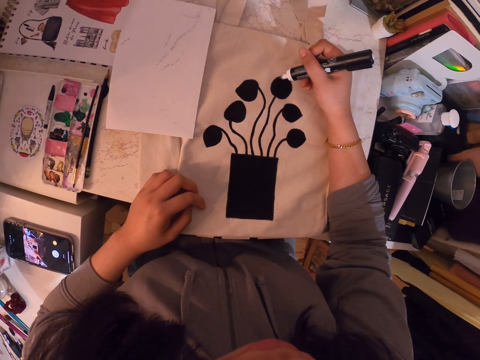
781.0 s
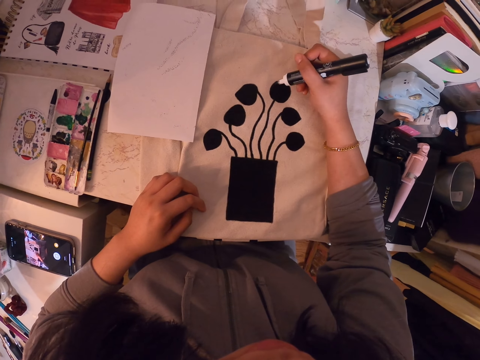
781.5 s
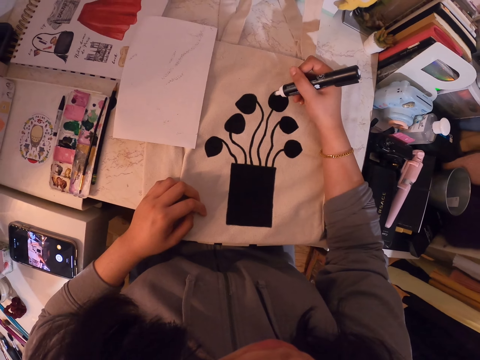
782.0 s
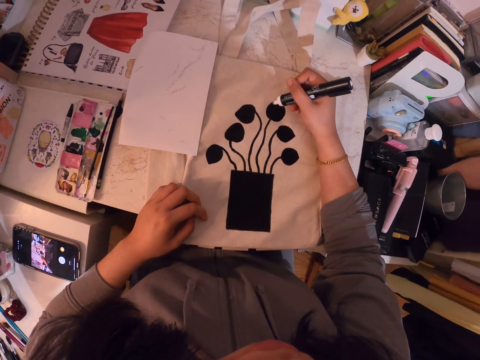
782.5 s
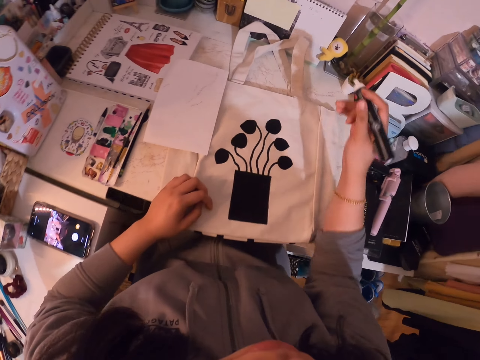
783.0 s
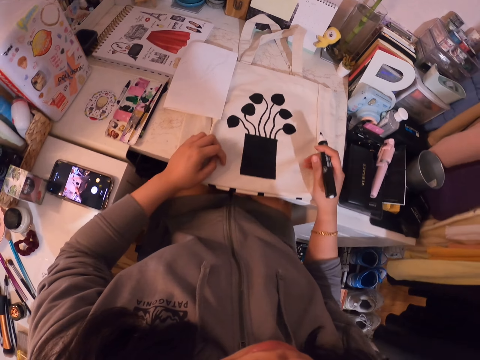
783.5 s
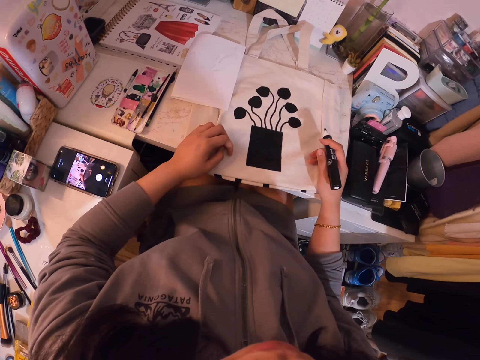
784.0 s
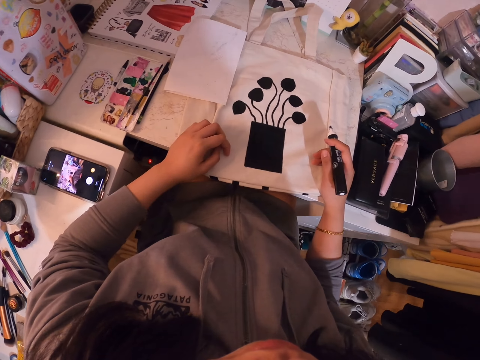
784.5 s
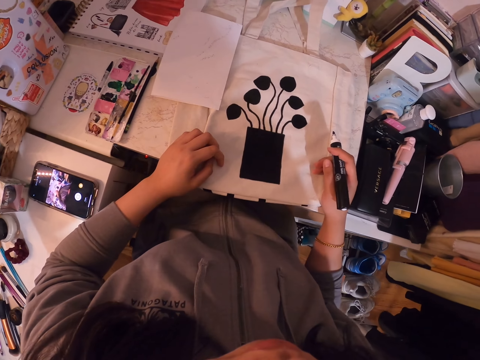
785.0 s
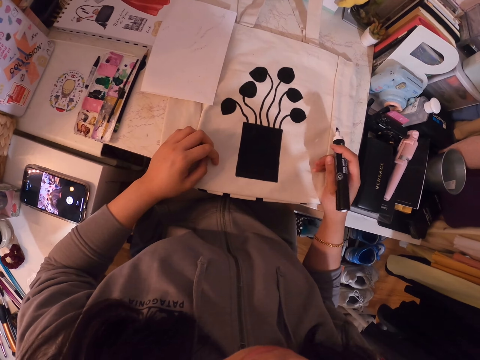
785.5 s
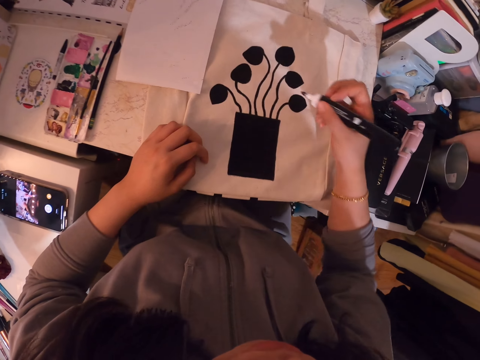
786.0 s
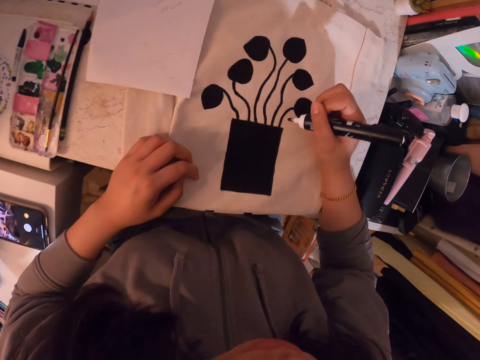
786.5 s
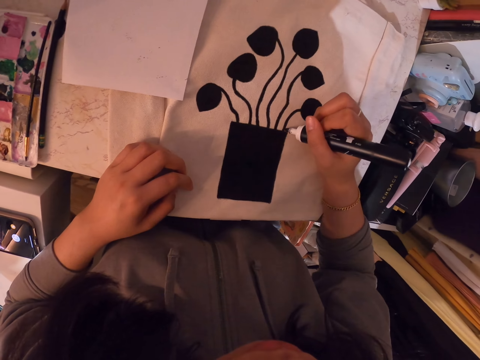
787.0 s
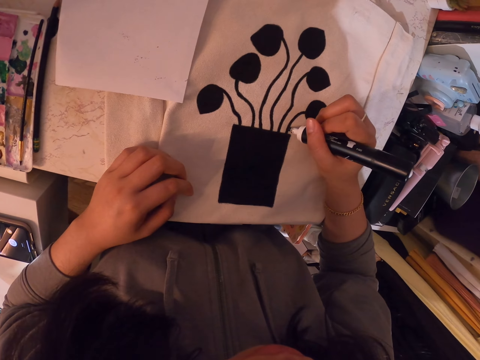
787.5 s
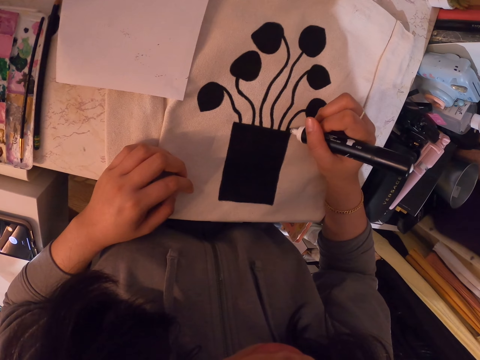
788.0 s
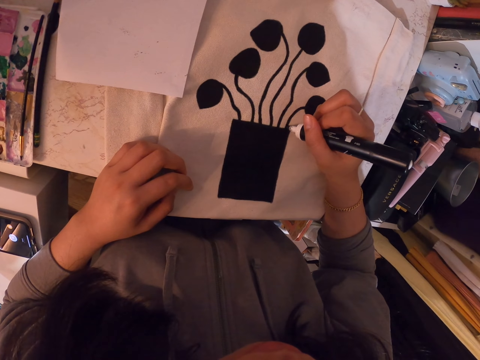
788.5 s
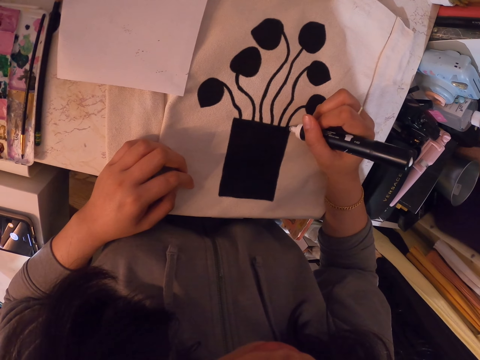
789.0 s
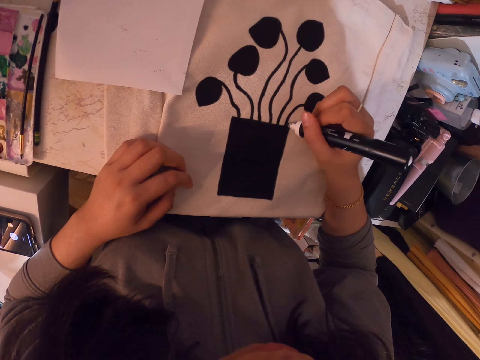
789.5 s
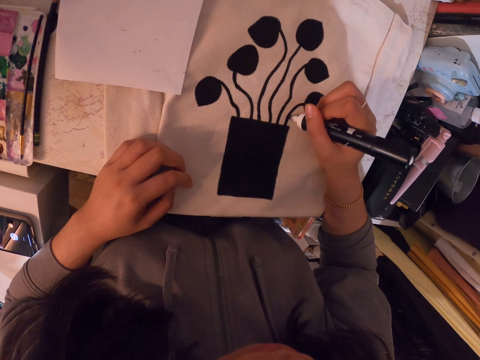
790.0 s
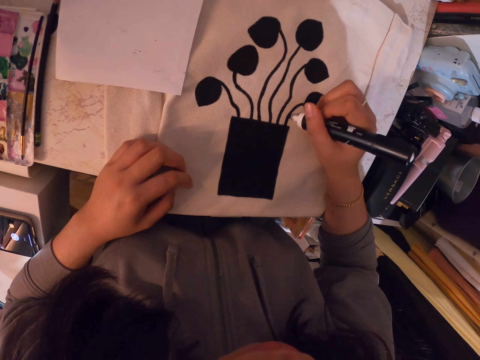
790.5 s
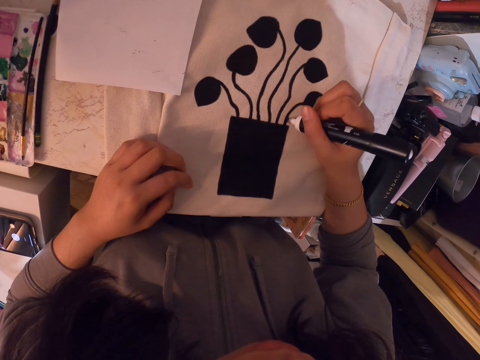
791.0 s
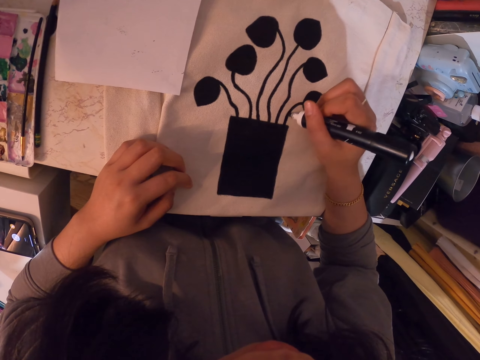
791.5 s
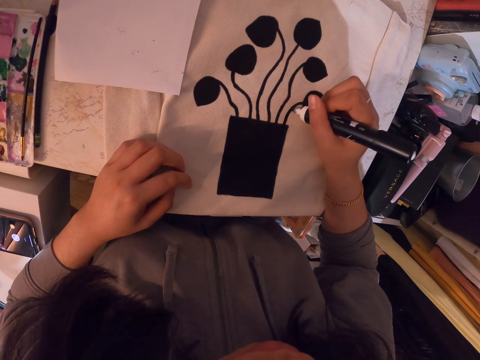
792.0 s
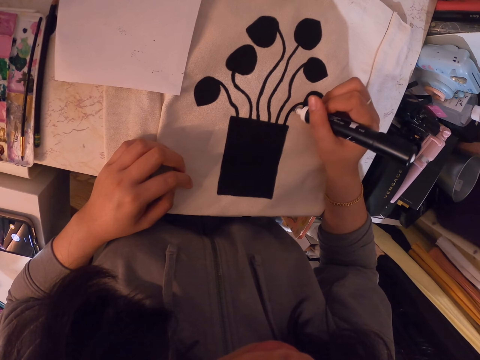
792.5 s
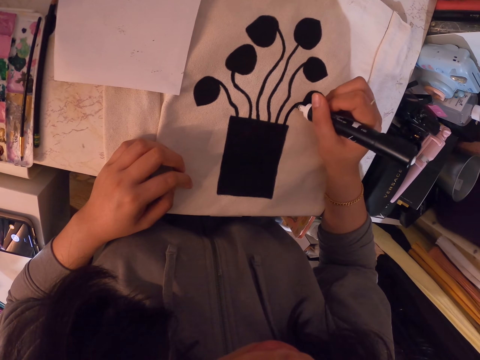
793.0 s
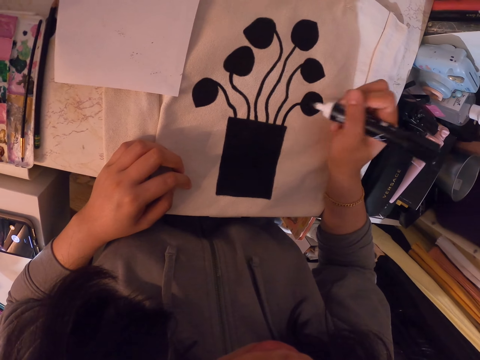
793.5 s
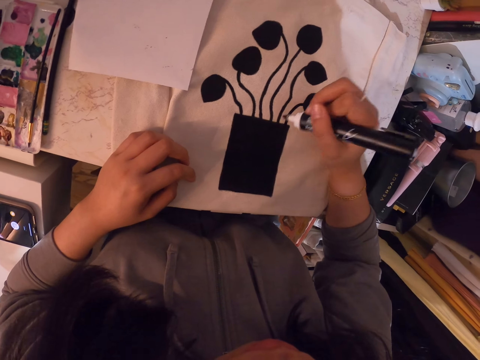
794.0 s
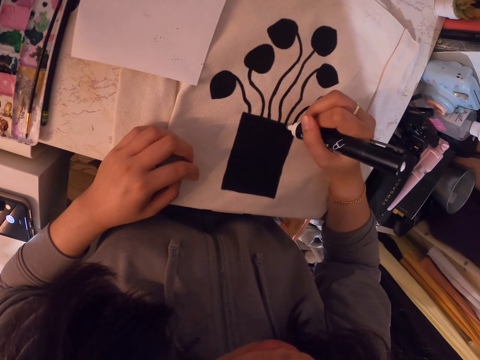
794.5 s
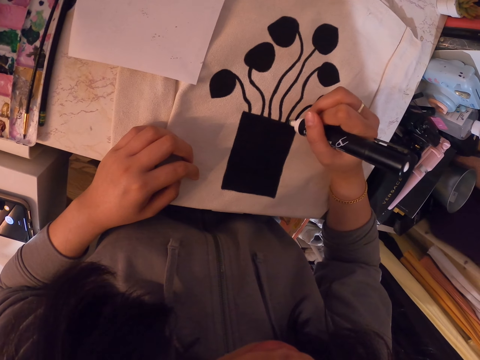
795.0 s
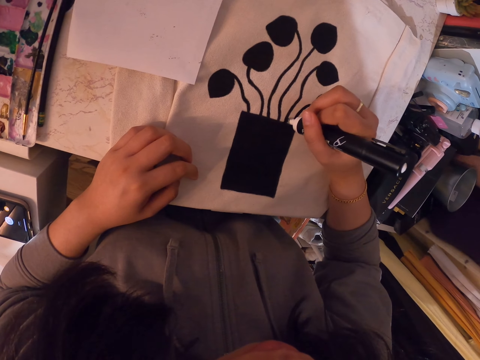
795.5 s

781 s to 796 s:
The camera wearer stops to paint. They look at the flower. They draw the flower on the bag with a marker pen.

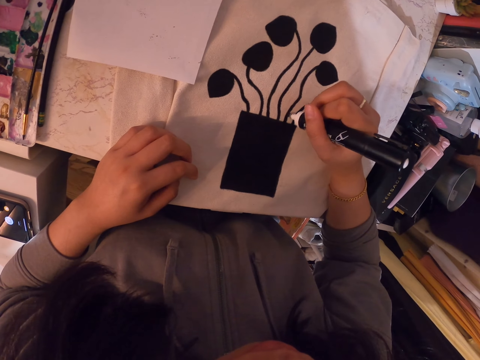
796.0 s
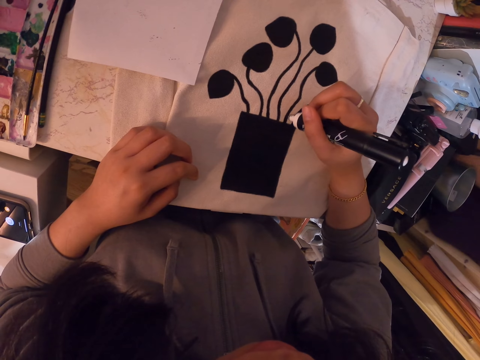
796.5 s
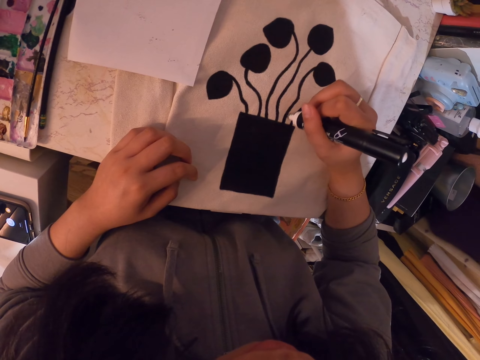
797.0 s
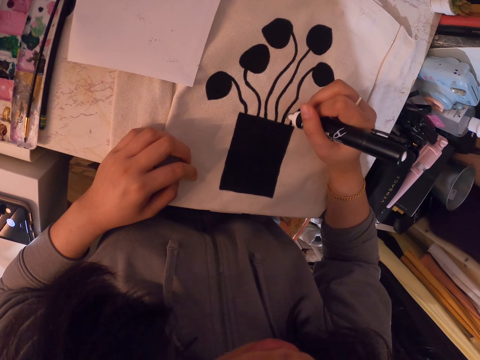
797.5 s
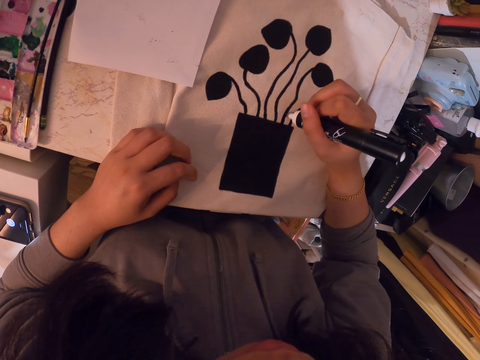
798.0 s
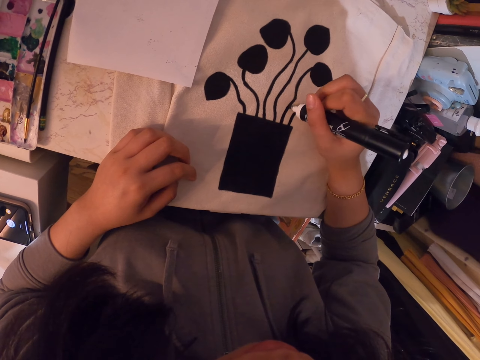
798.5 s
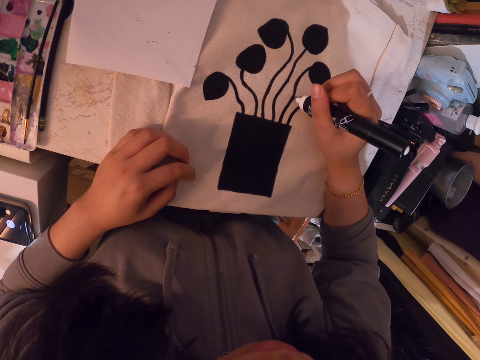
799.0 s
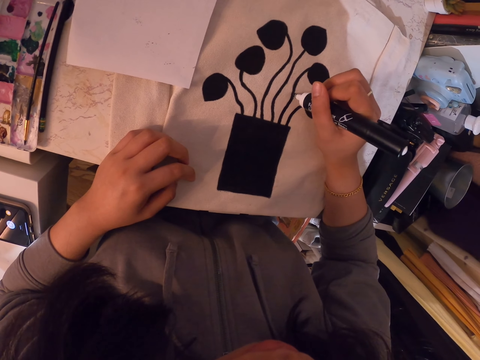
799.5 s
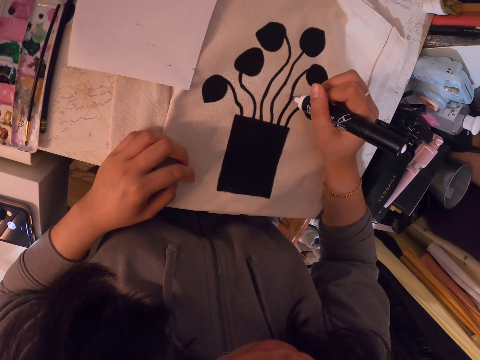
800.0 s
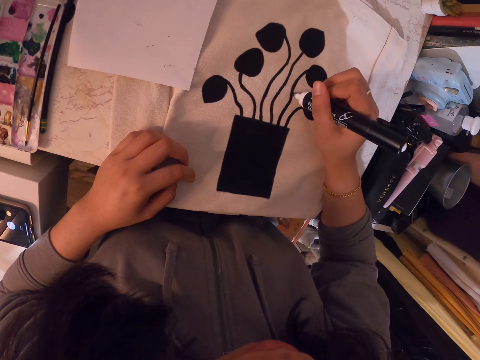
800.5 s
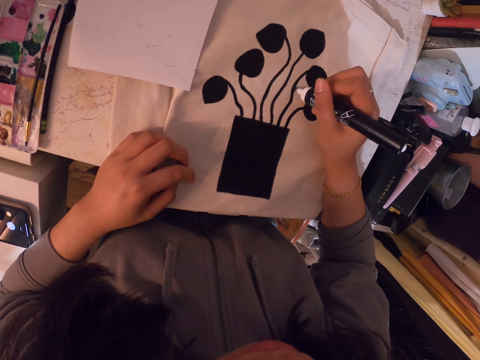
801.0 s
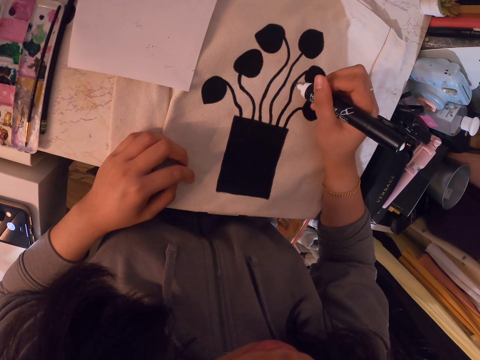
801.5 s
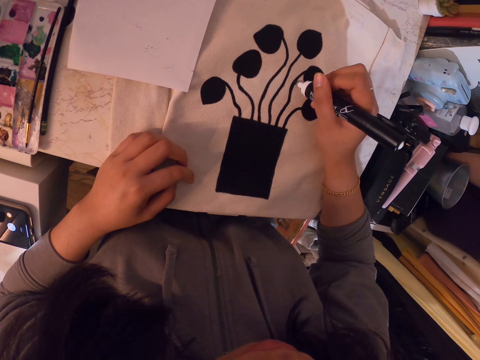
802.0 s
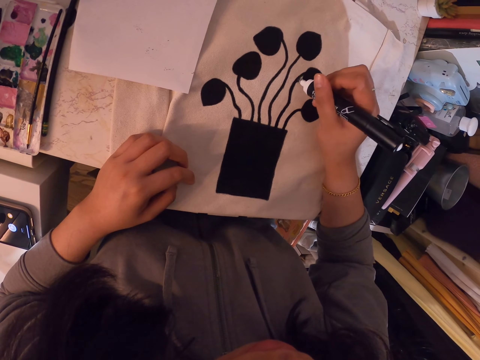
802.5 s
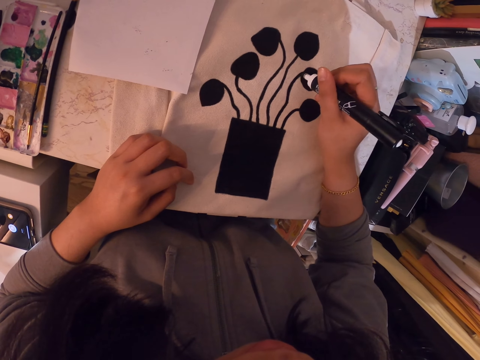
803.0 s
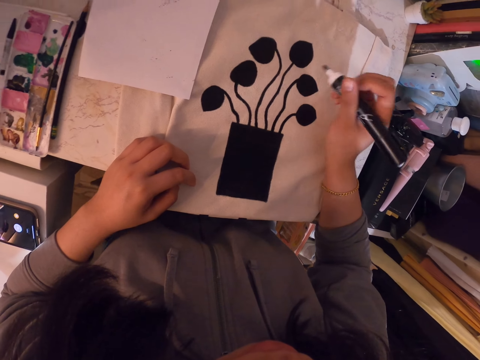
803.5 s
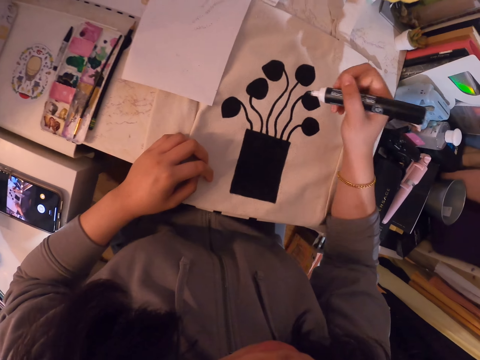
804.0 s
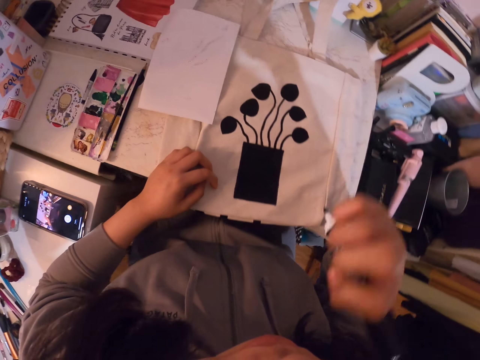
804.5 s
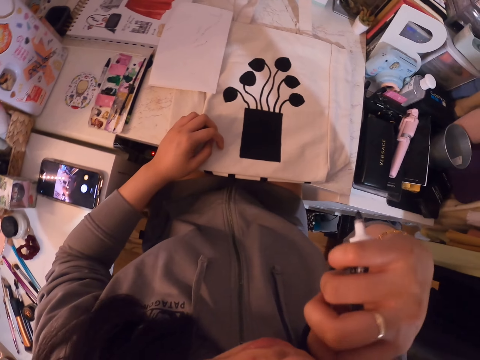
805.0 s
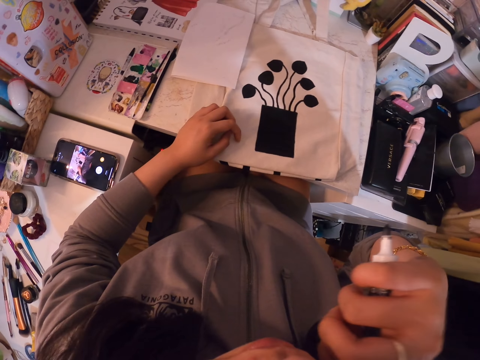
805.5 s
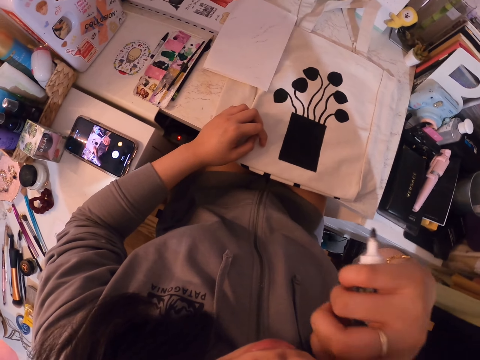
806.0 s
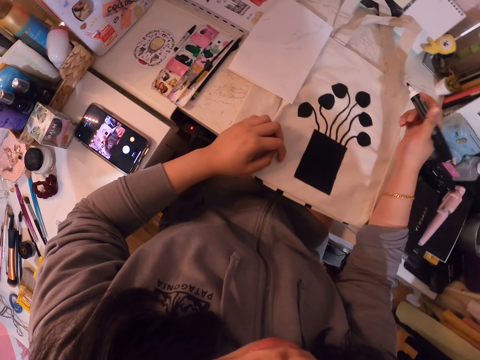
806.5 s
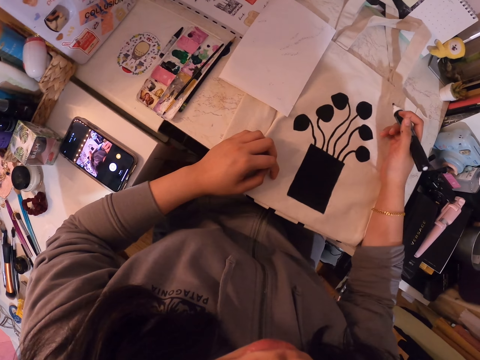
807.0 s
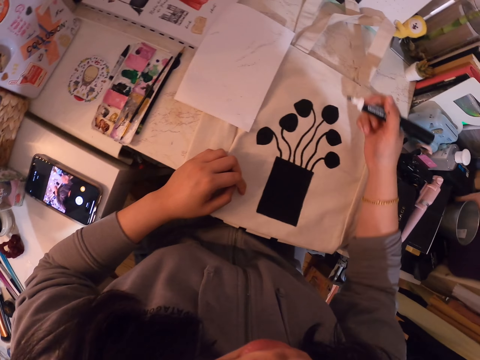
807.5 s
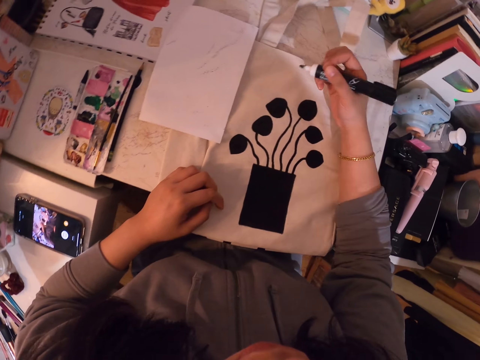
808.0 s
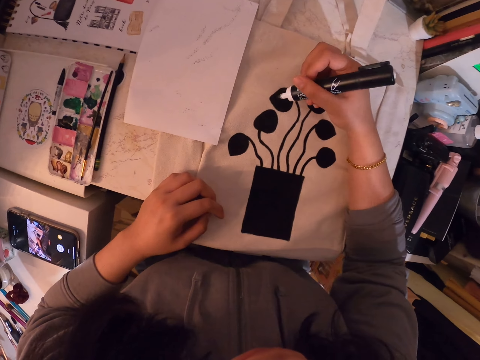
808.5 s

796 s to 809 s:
The camera wearer scratches his face with his right hand. He adjusts a bag on the table. He draws a flower on the bag with a marker pen.
